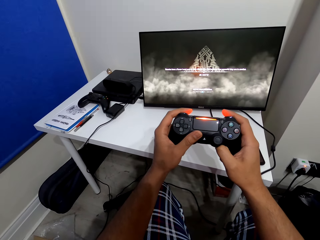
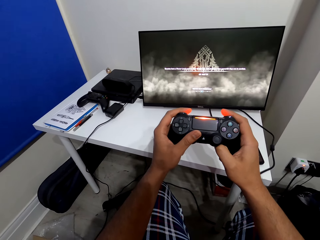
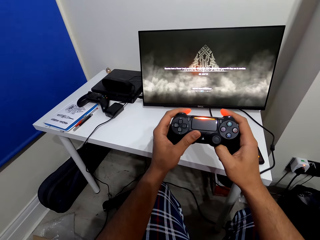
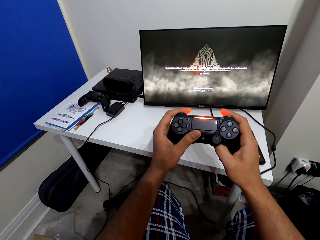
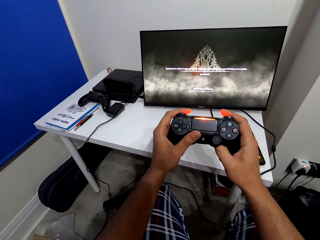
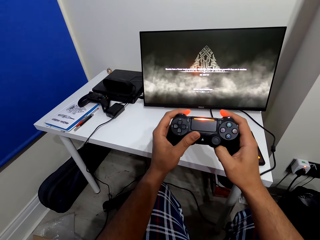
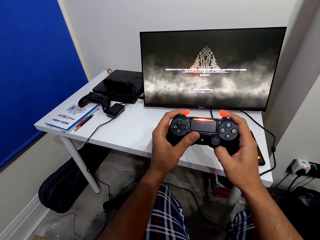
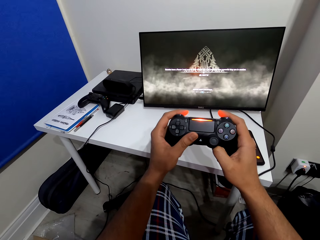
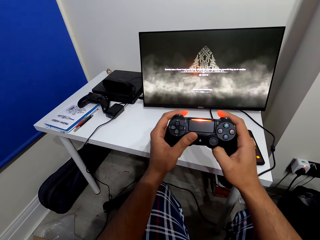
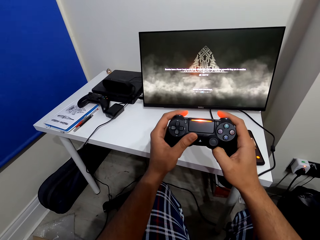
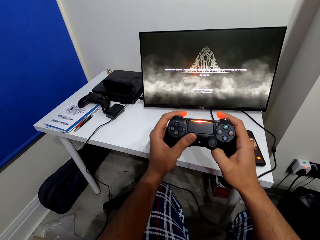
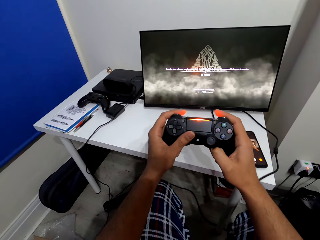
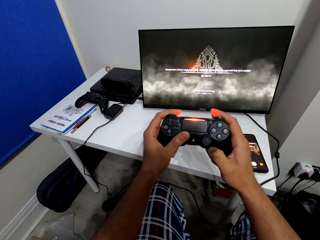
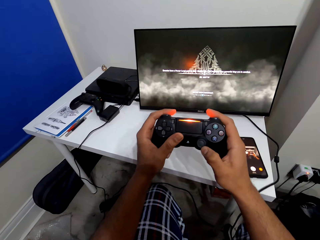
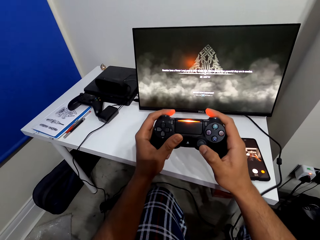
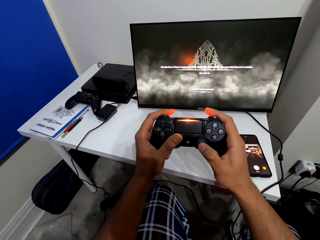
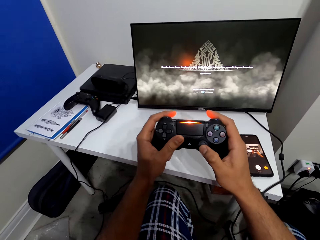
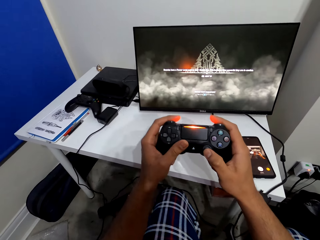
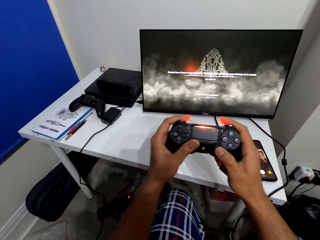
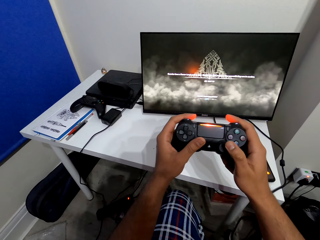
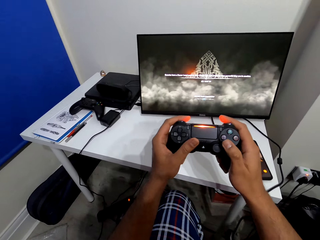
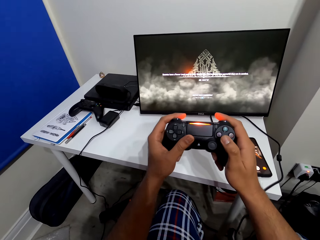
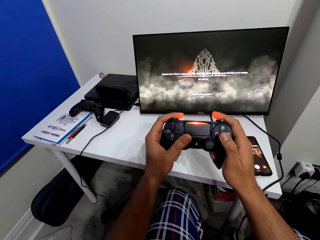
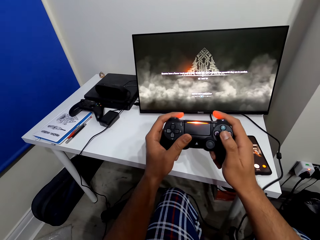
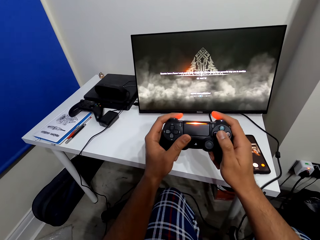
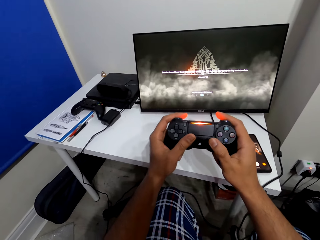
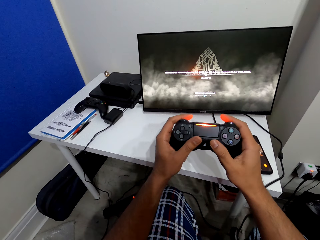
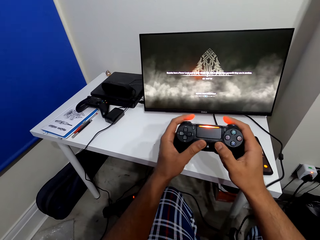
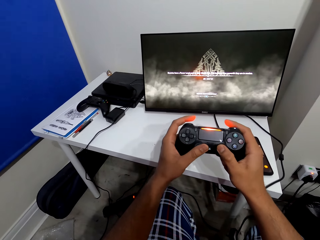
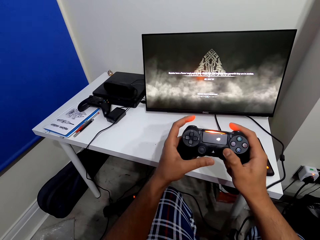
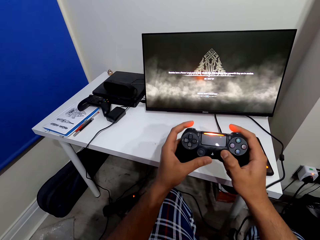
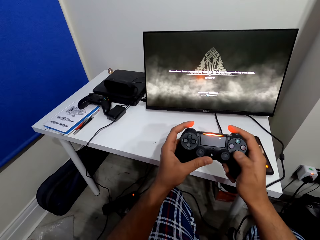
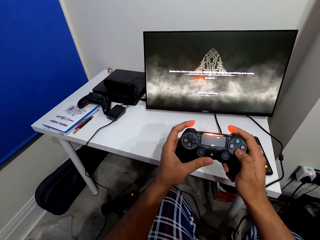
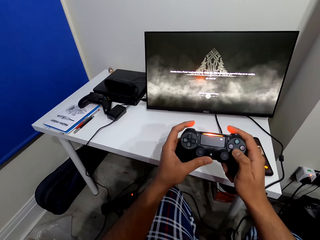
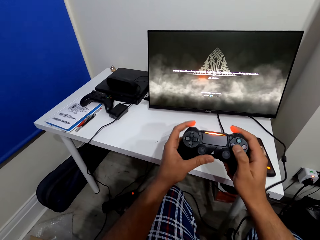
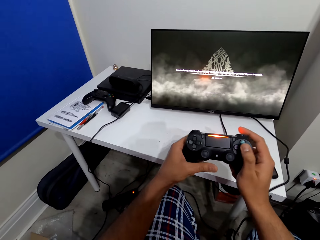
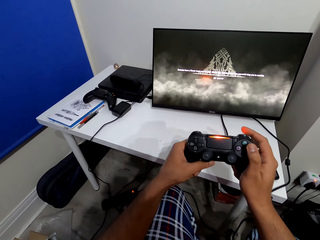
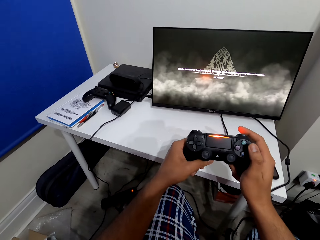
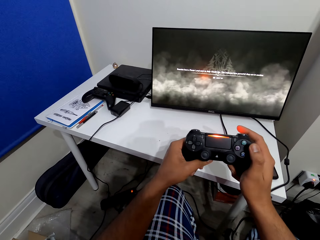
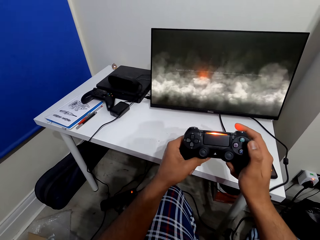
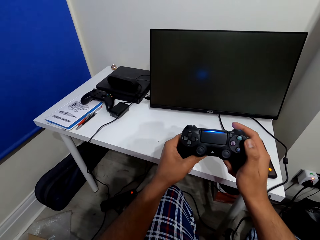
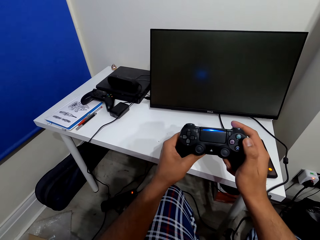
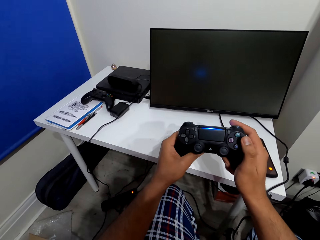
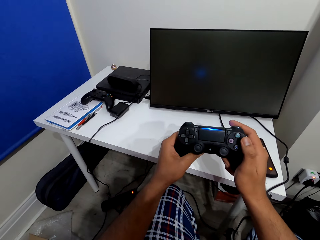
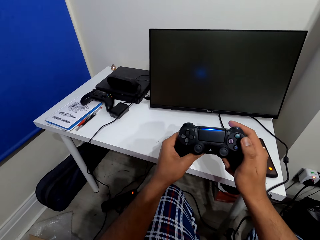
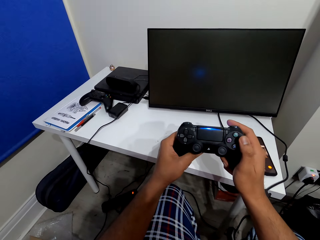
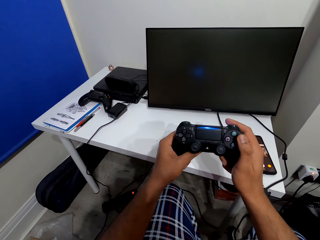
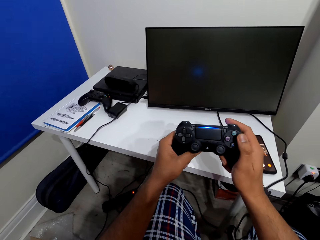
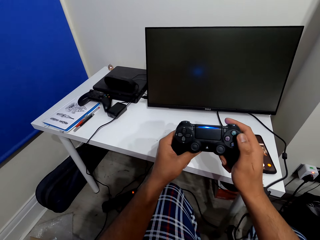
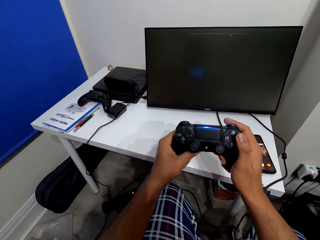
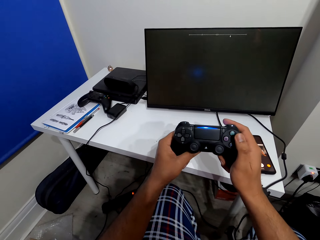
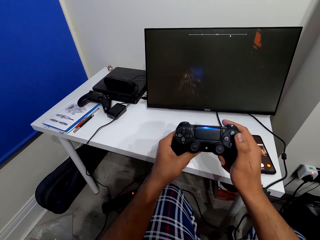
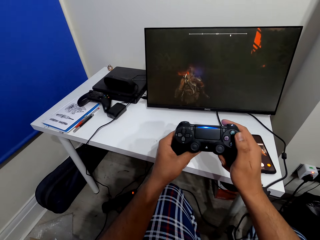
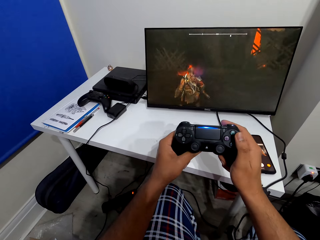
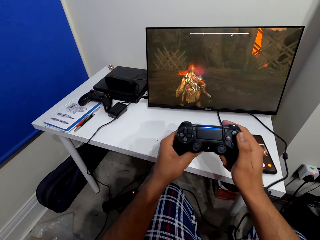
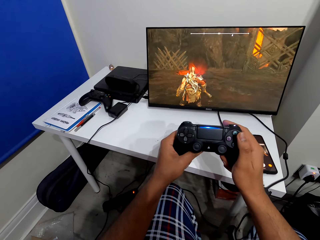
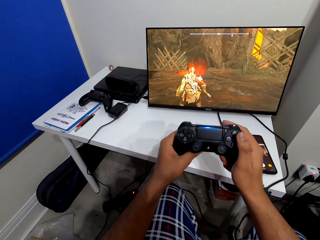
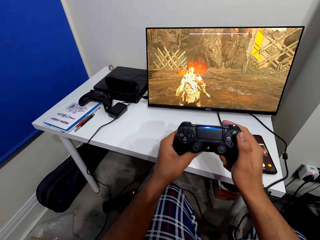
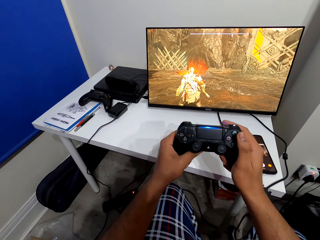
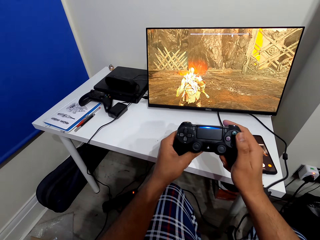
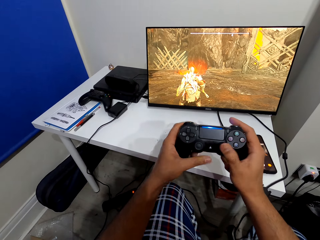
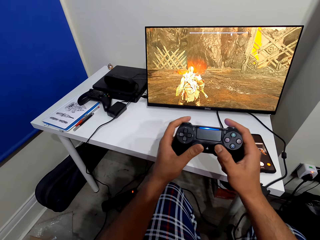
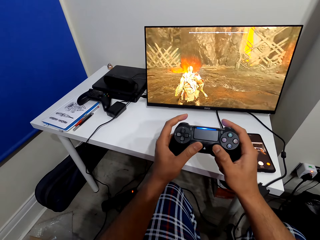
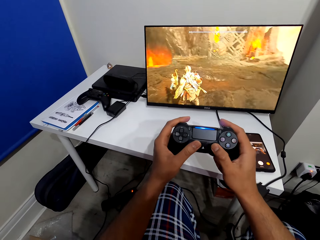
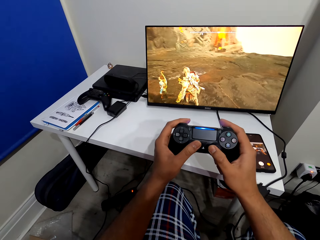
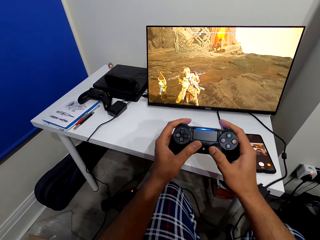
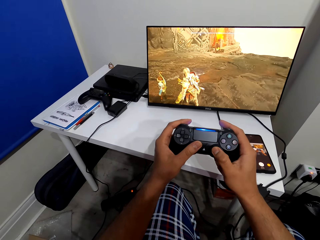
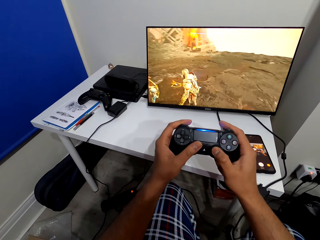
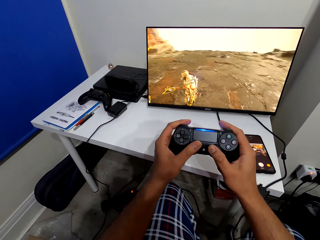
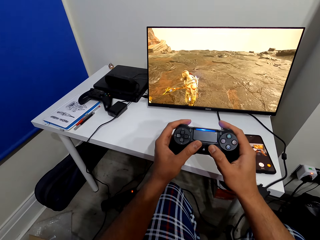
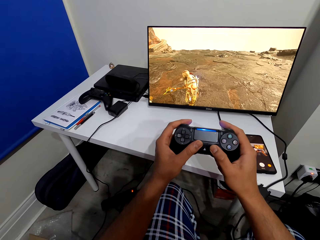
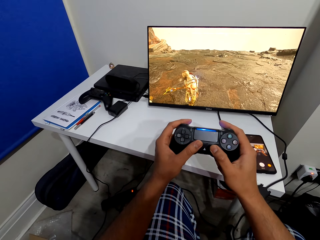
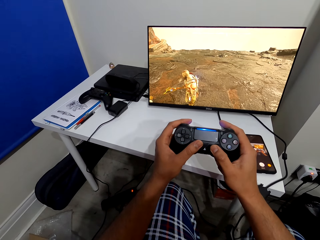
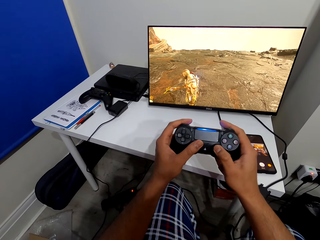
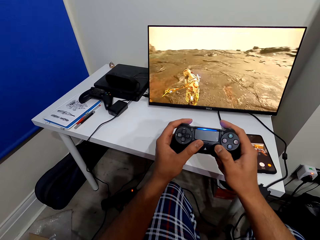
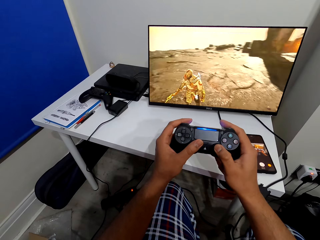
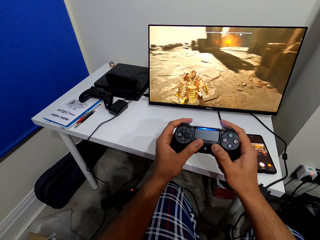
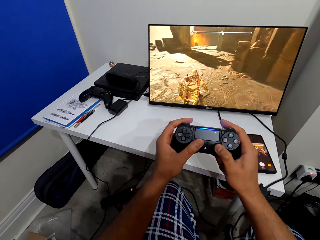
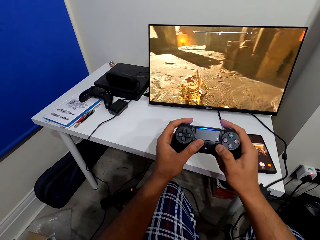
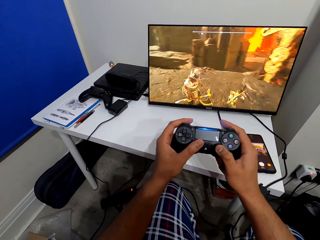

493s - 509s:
The camera wearer plays the video game on a monitor.

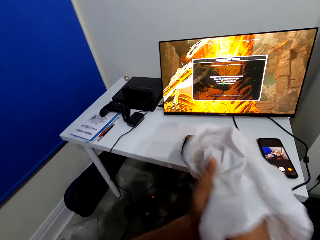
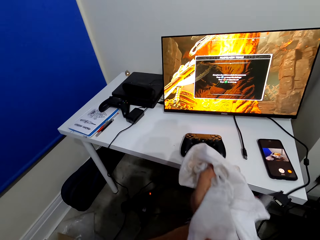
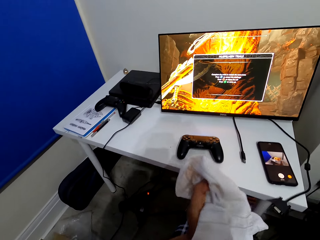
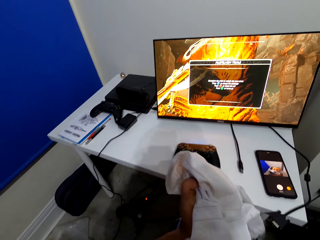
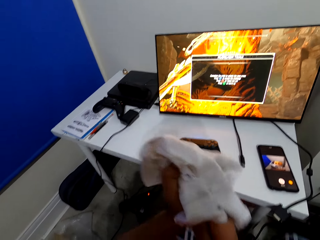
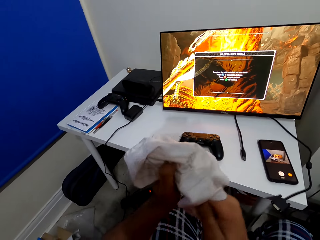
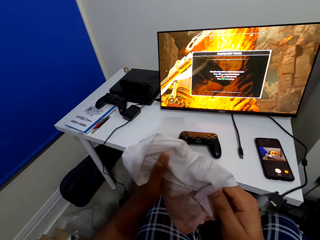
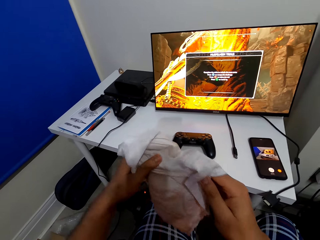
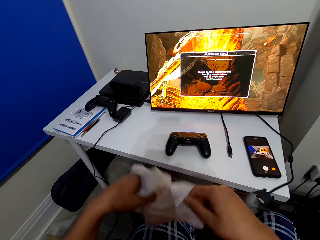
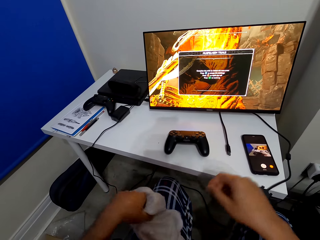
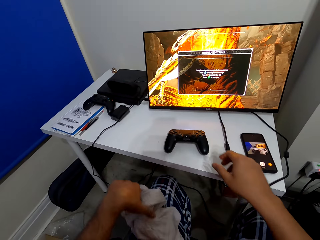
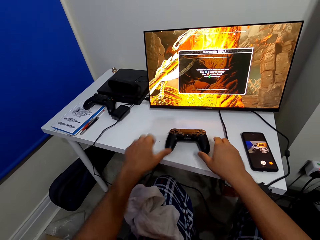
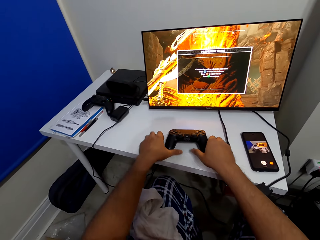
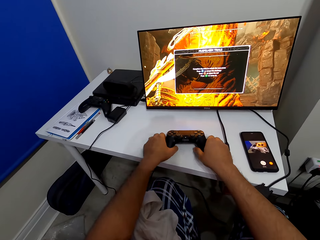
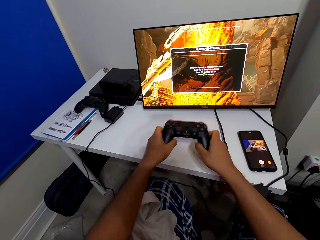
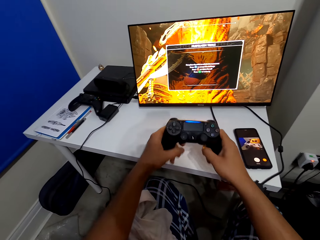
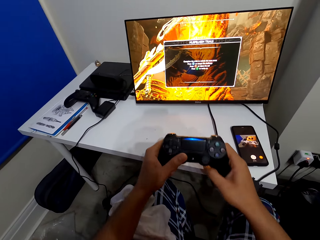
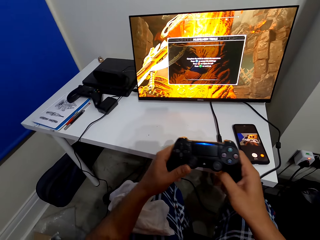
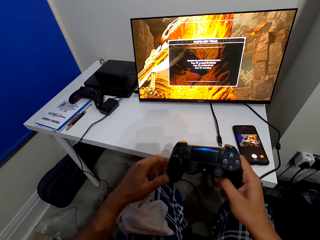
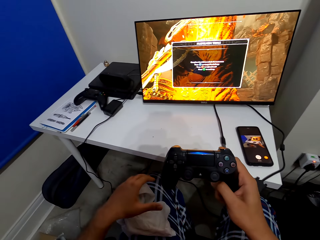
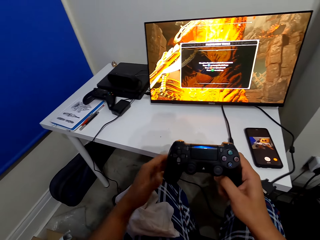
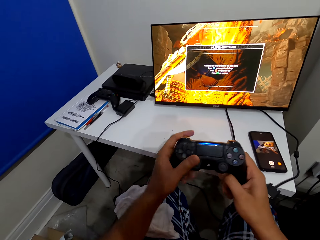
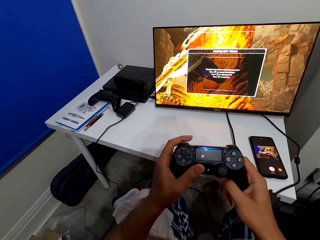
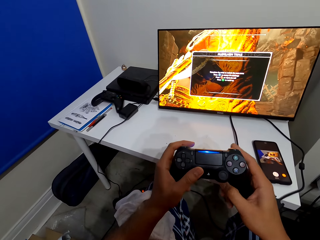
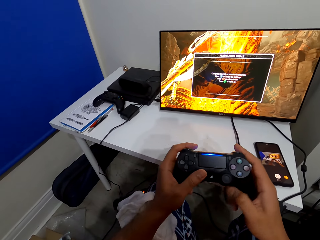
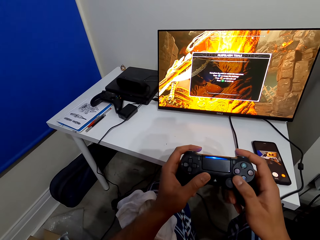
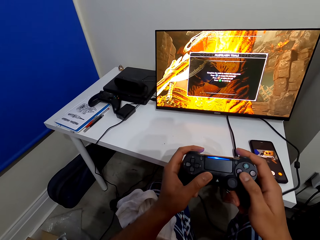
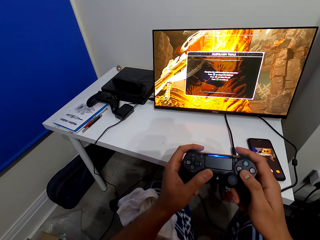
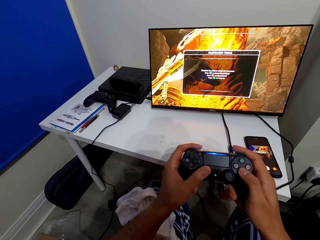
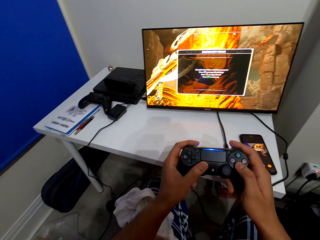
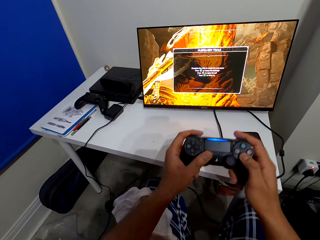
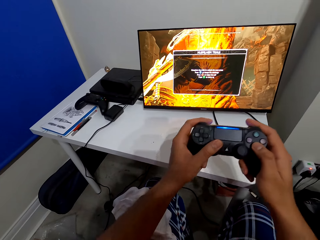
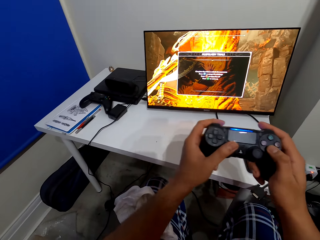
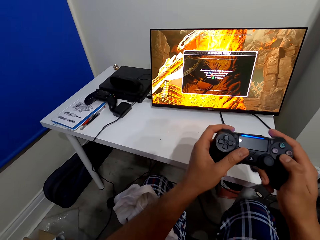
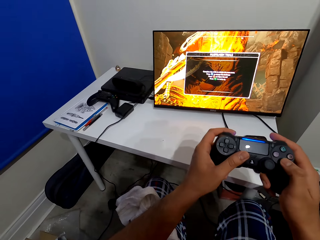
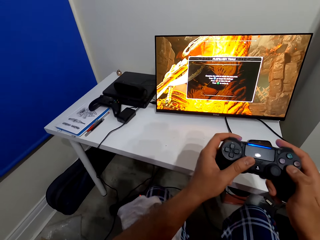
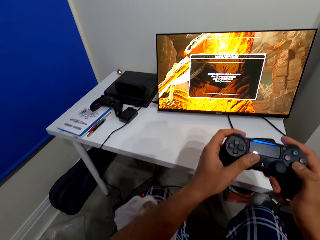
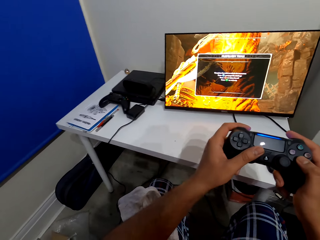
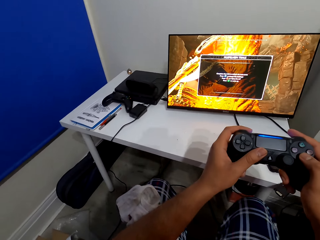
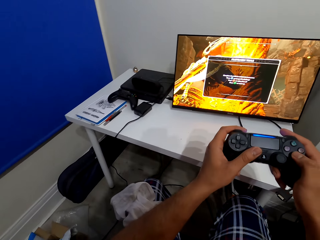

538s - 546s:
The camera wearer sits down. They drop the towel in the lap, pick up the video game keypad and operate the video game keypad.
